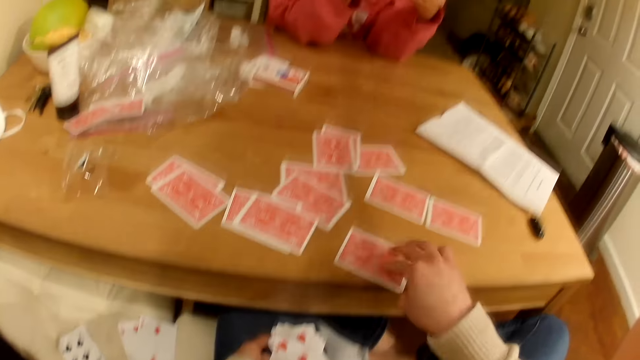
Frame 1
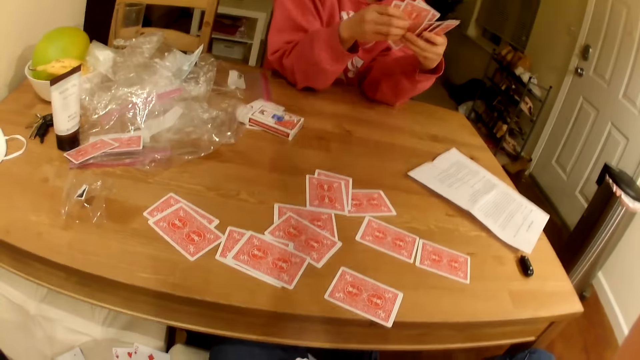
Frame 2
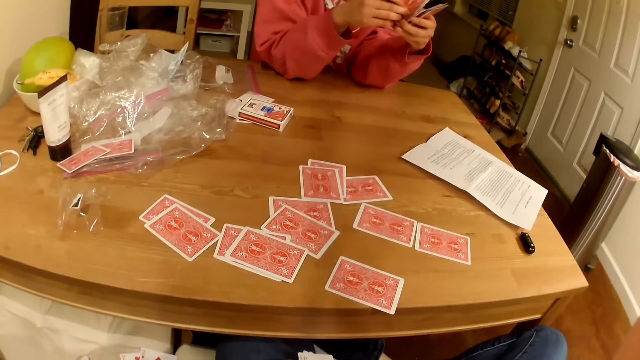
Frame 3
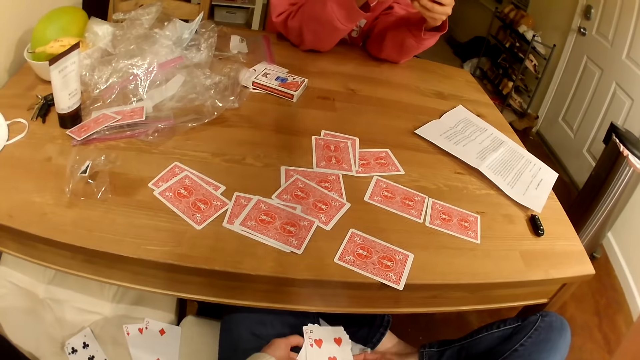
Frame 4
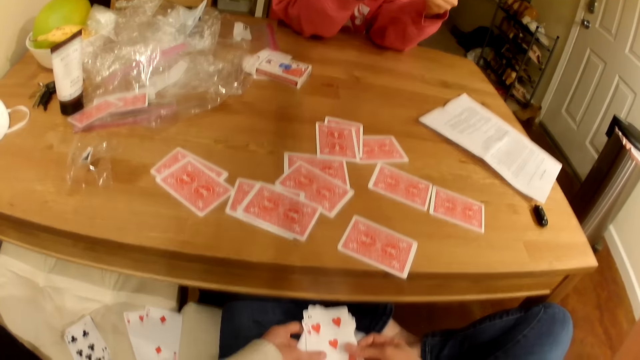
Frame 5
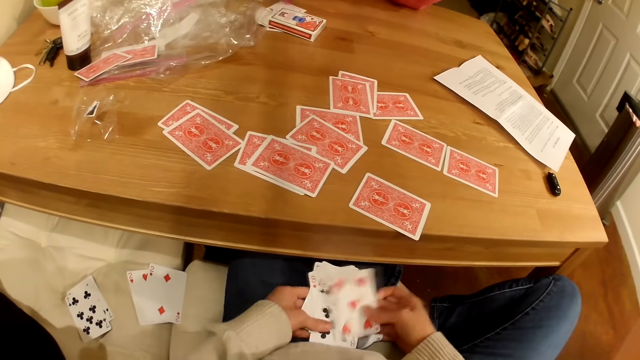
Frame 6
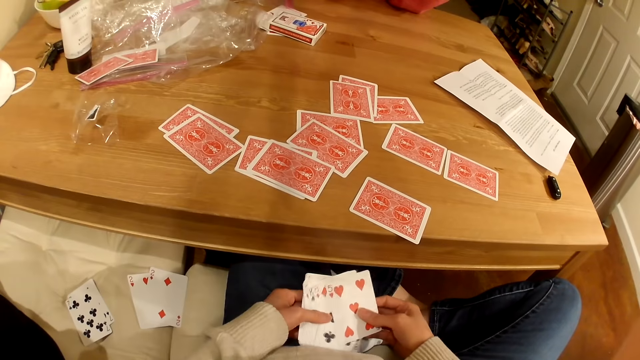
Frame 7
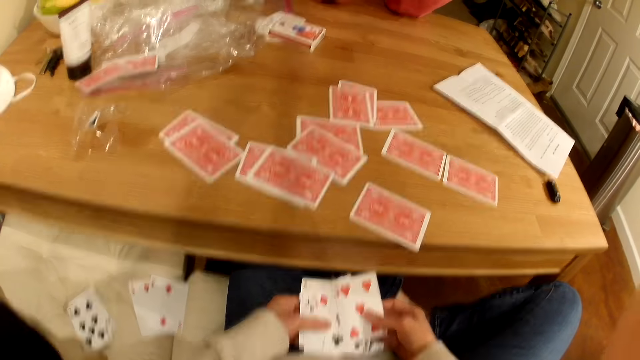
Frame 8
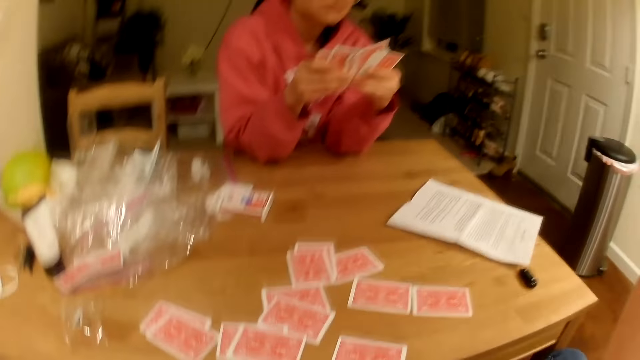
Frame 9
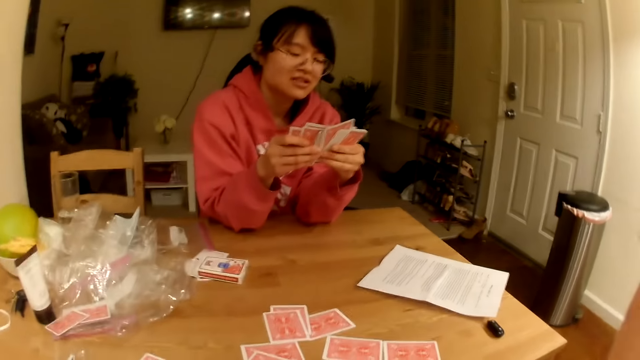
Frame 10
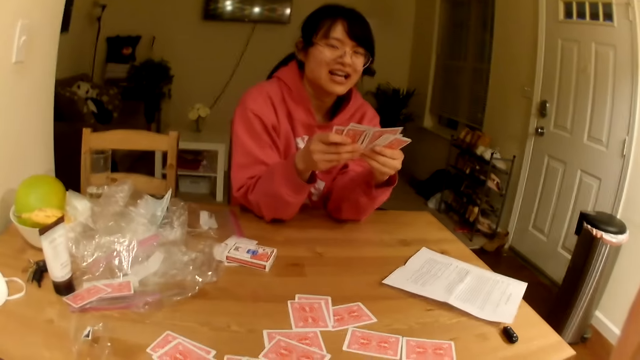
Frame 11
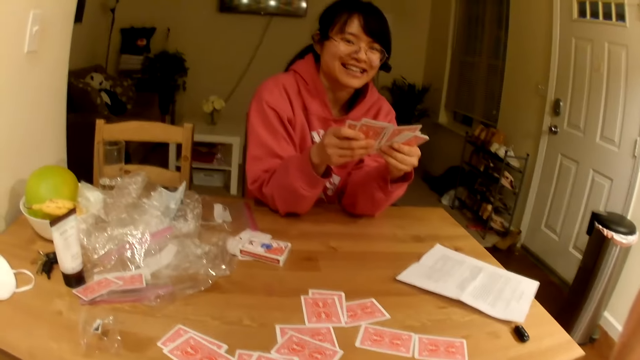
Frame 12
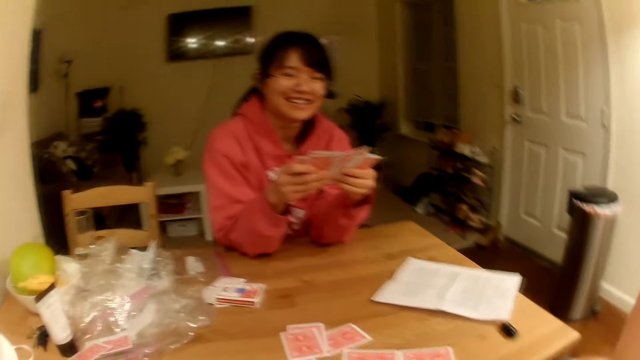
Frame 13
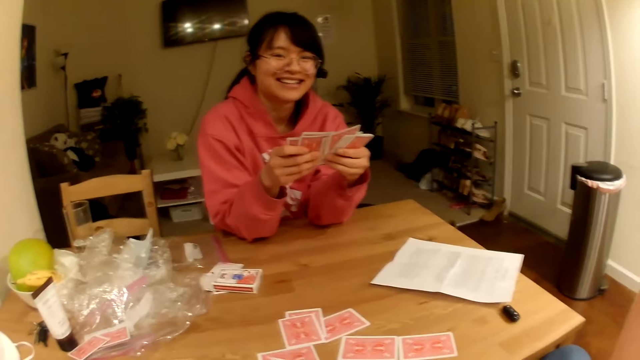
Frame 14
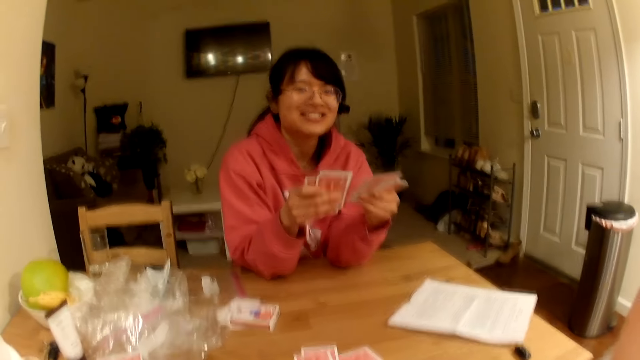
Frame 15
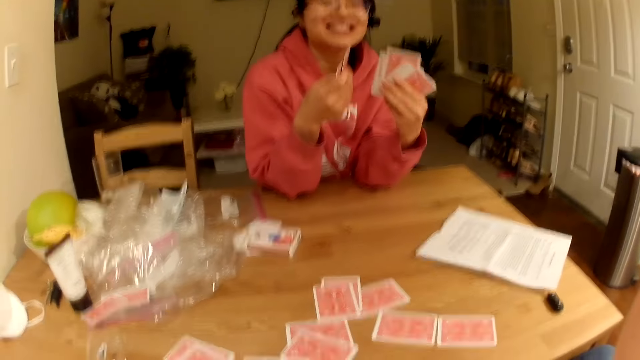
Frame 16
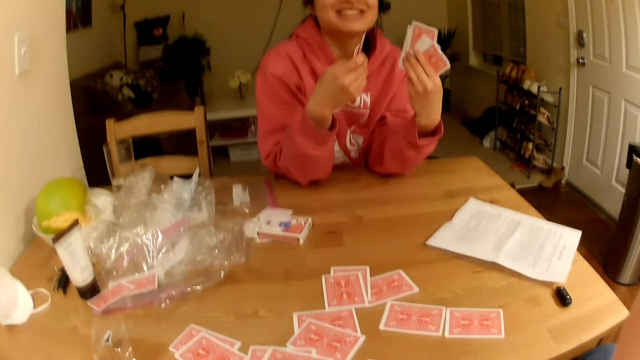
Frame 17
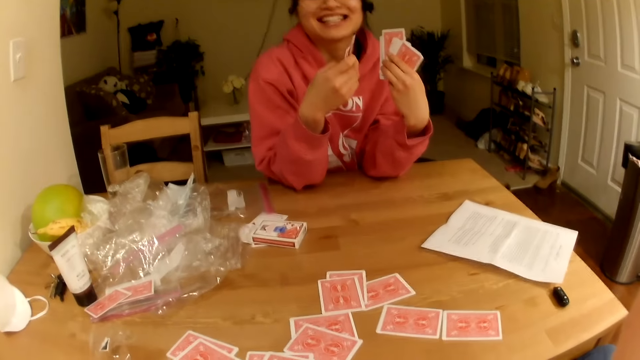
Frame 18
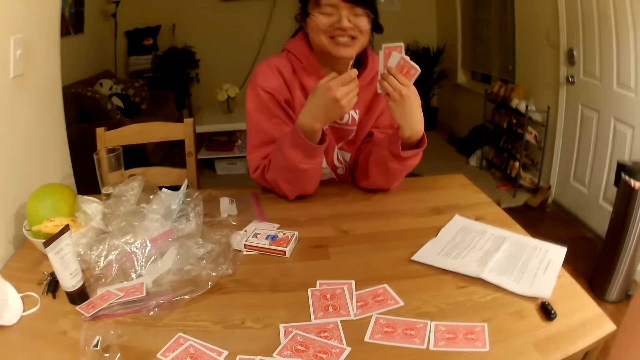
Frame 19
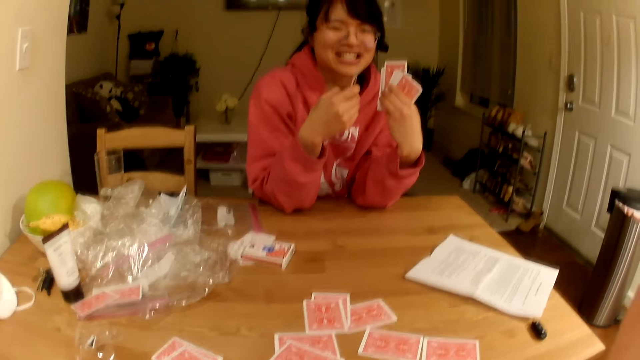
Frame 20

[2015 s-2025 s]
The camera wearer puts playing cards on the table. They shuffle the playing cards. They look at a lady.

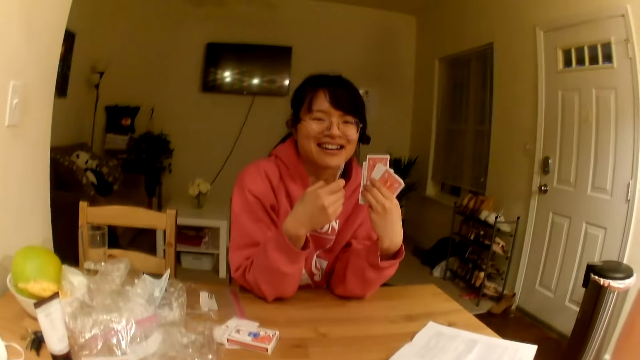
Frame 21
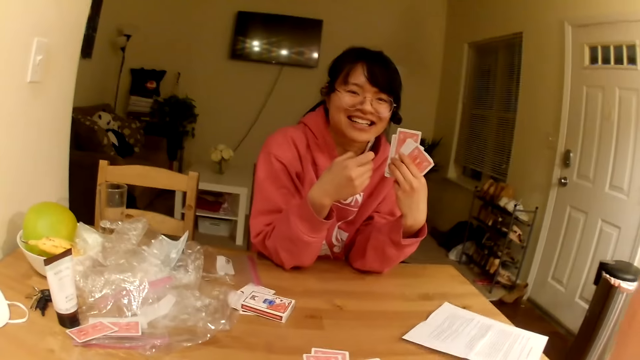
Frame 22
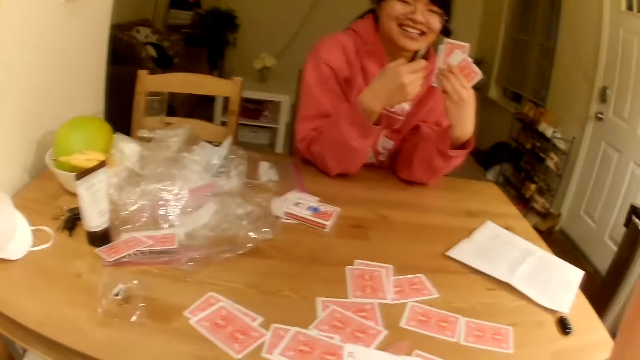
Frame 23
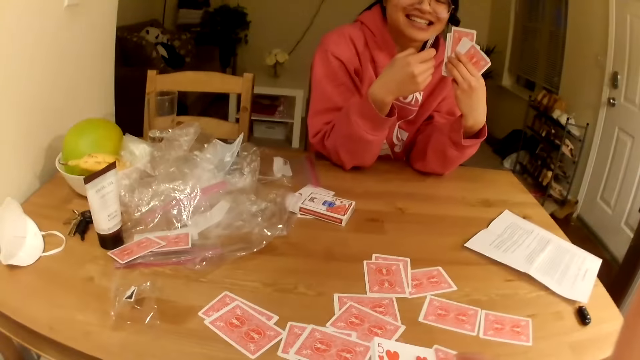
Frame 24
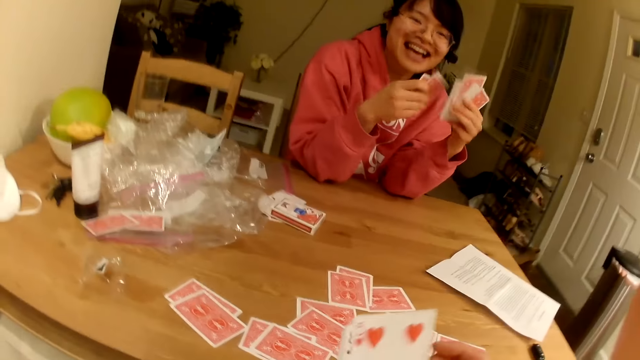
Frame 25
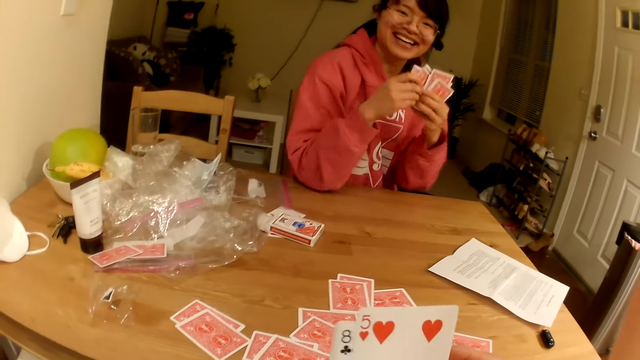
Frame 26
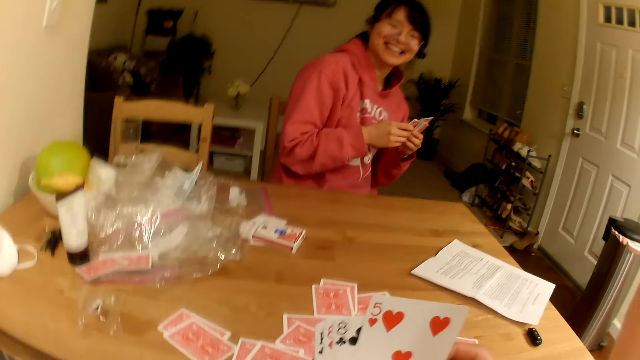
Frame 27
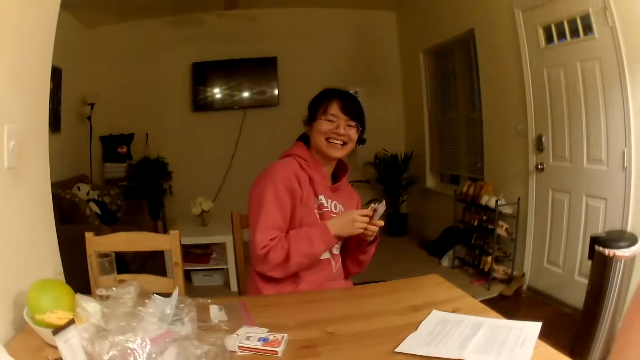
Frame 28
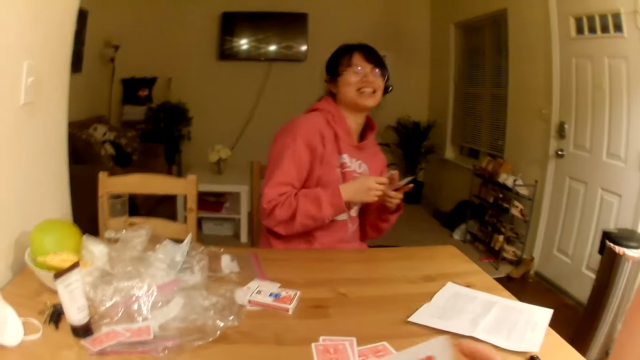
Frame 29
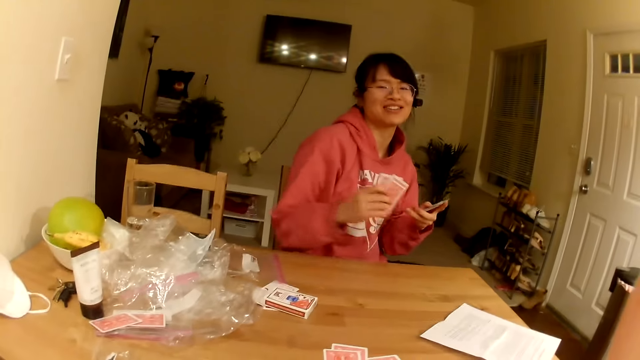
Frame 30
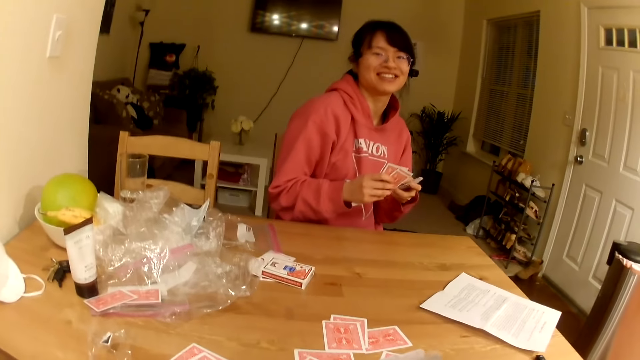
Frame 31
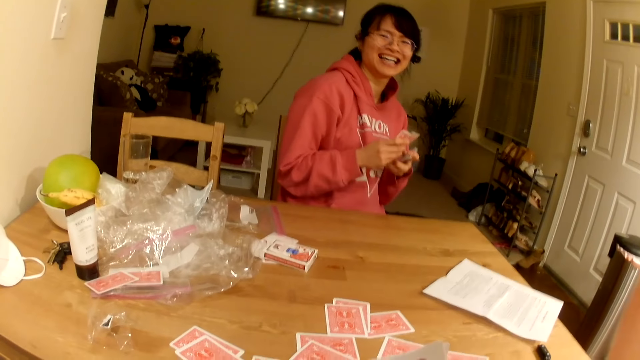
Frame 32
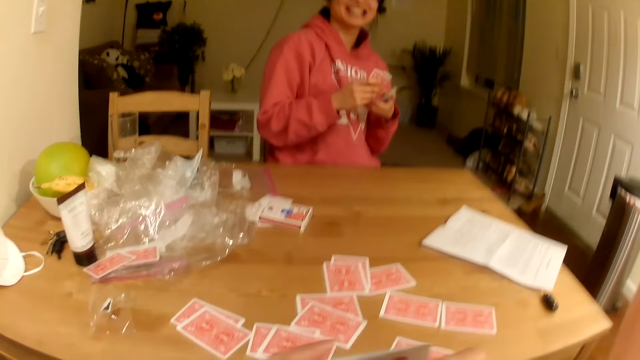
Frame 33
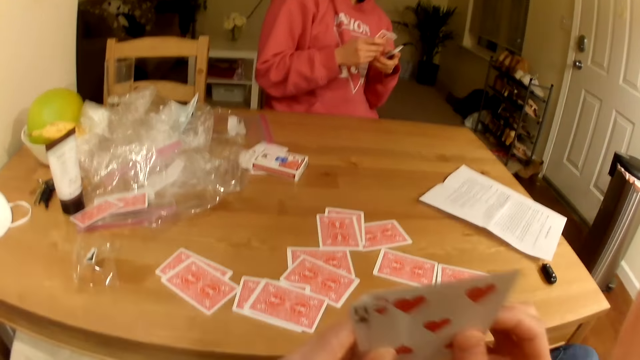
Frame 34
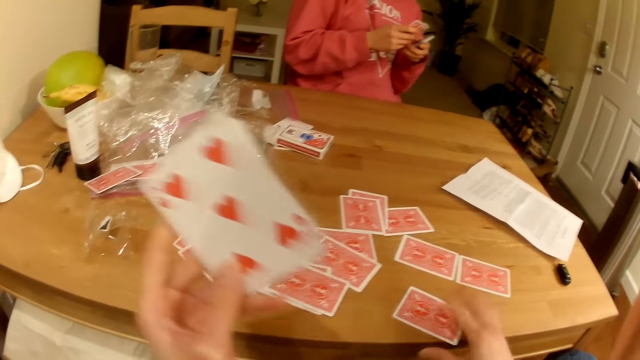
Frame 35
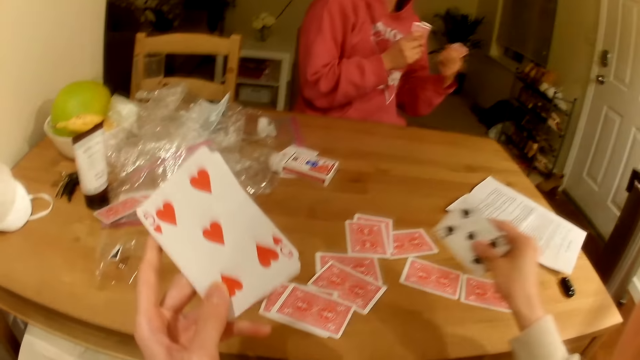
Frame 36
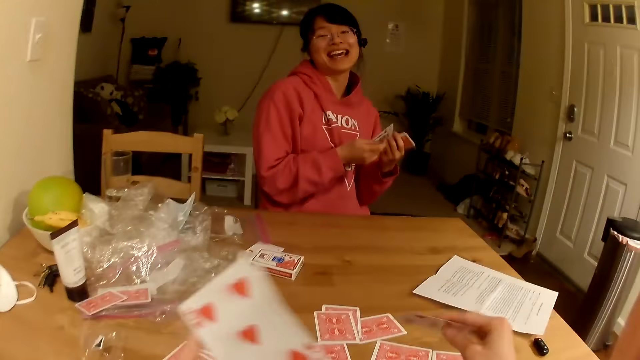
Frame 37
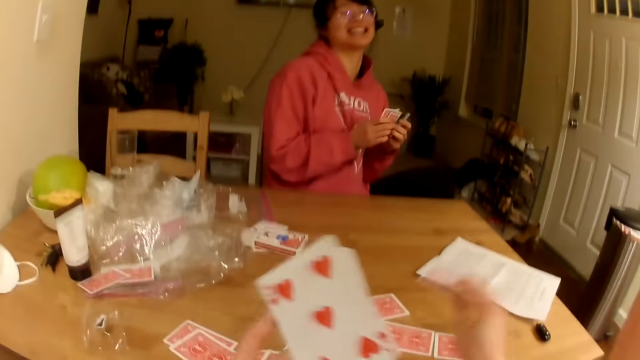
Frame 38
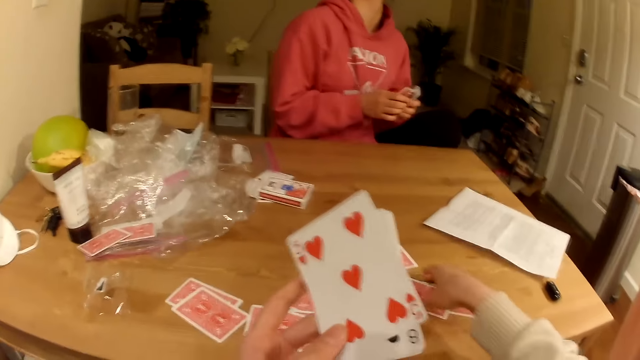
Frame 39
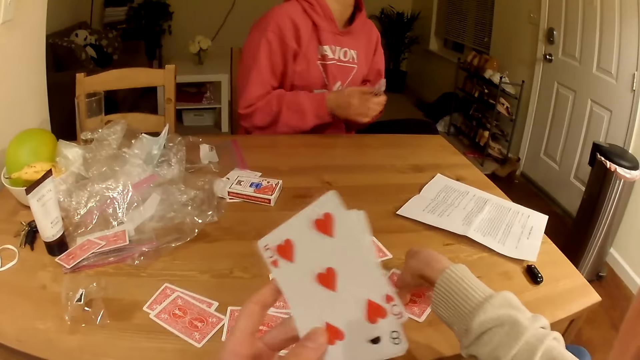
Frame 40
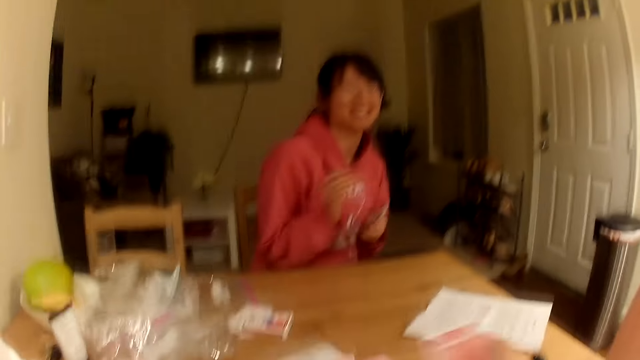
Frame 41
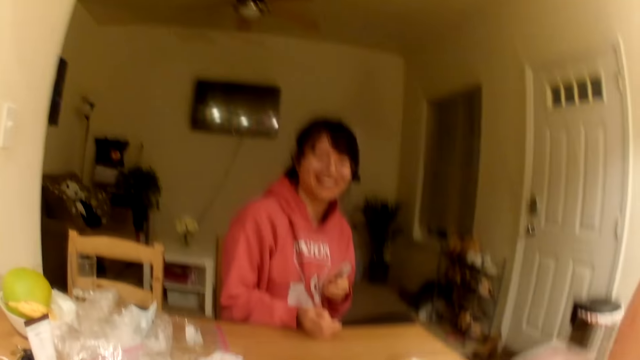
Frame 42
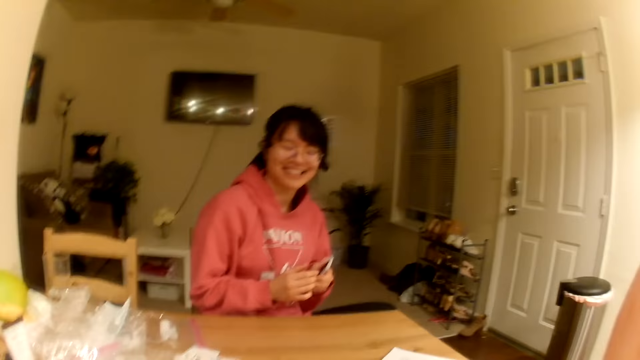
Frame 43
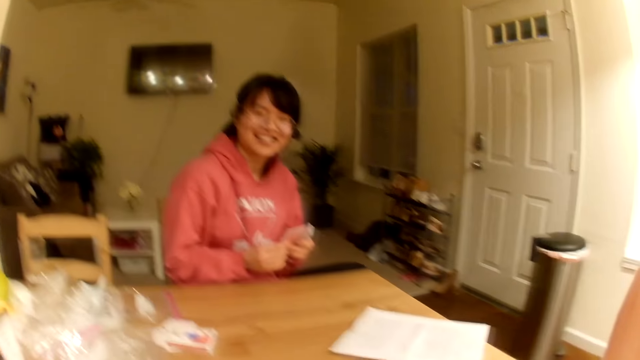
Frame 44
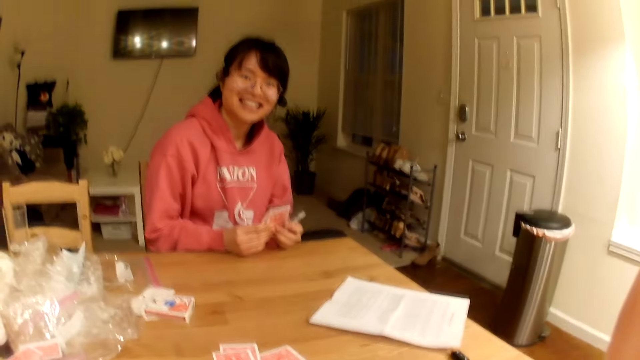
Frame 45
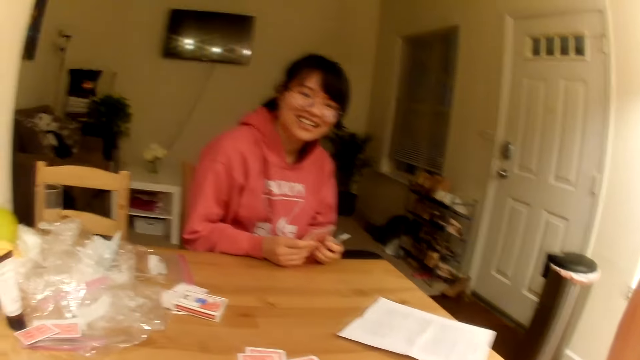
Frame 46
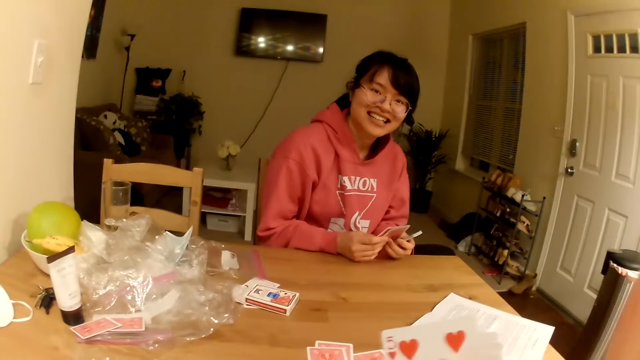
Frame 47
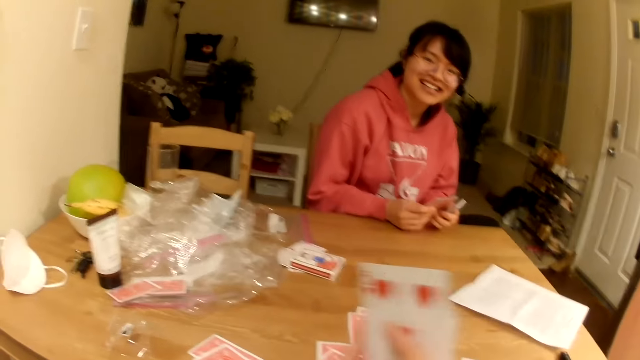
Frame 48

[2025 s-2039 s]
A person removes hands from the table. The camera wearer turns a playing card on the table. They pick playing cards from the table. They lift the right hand.
